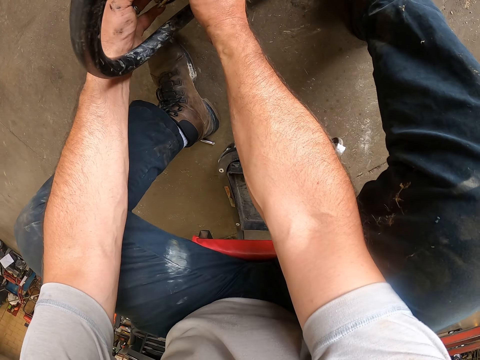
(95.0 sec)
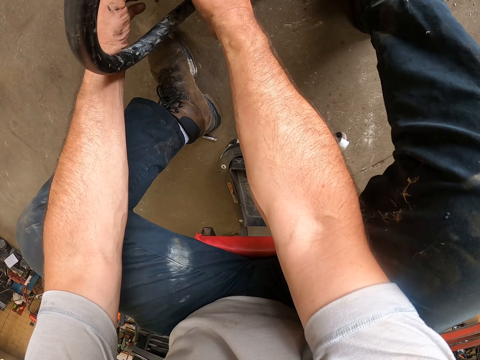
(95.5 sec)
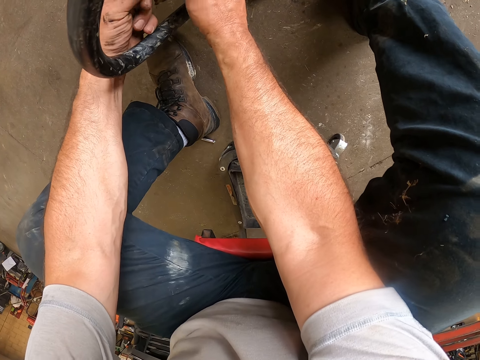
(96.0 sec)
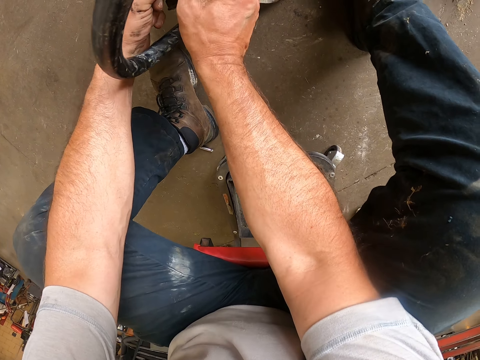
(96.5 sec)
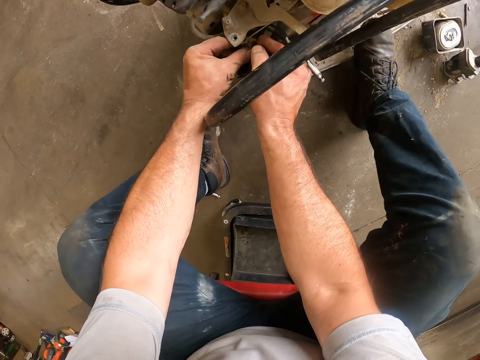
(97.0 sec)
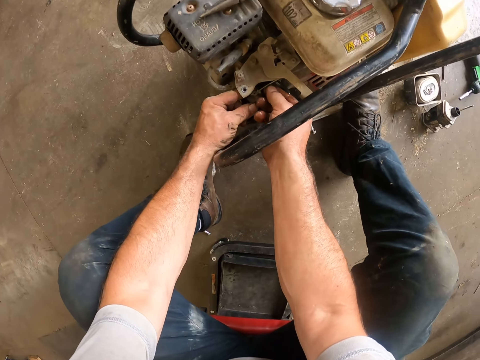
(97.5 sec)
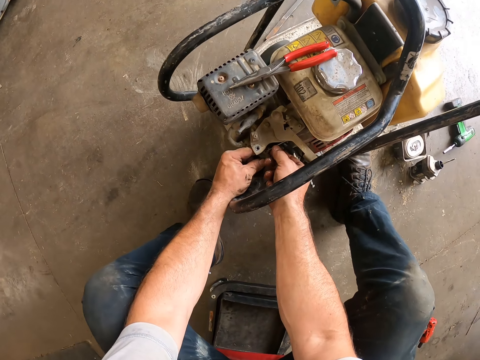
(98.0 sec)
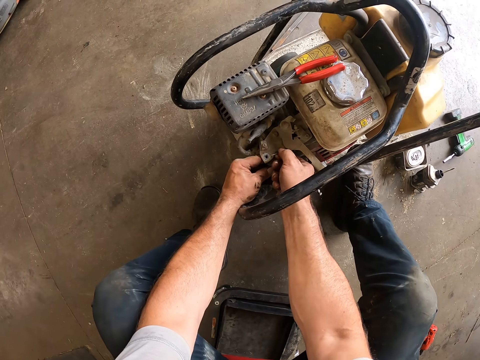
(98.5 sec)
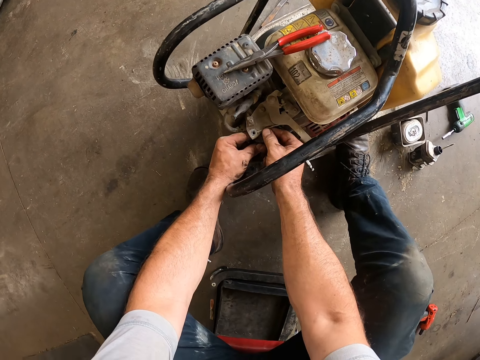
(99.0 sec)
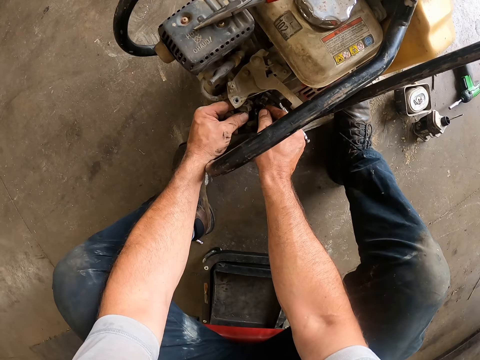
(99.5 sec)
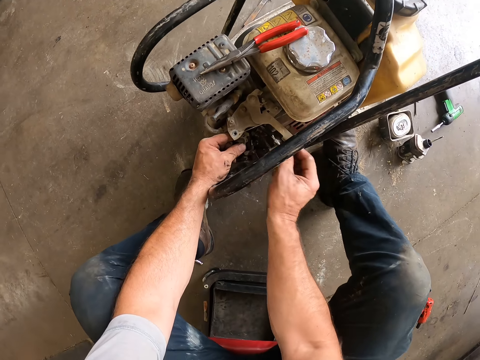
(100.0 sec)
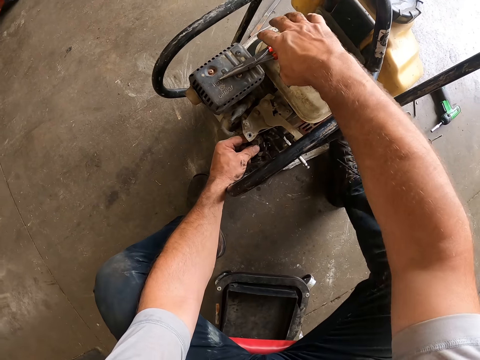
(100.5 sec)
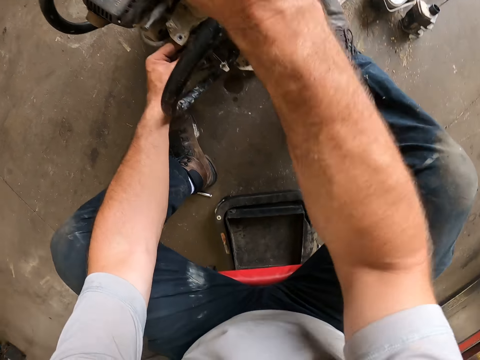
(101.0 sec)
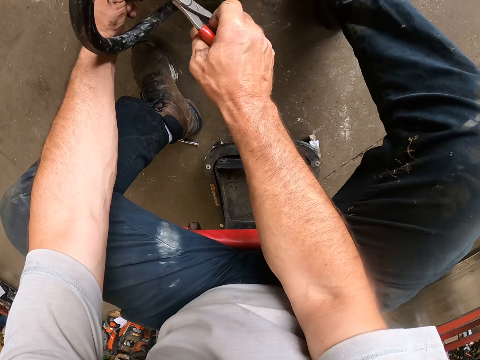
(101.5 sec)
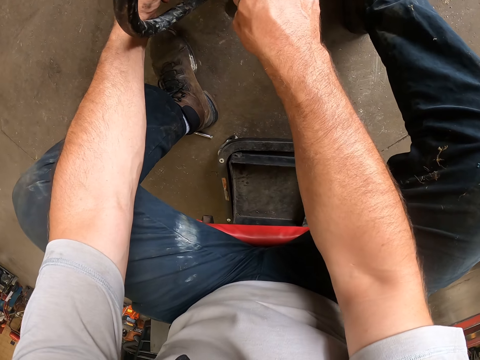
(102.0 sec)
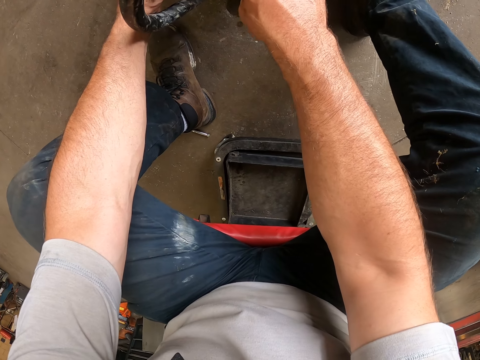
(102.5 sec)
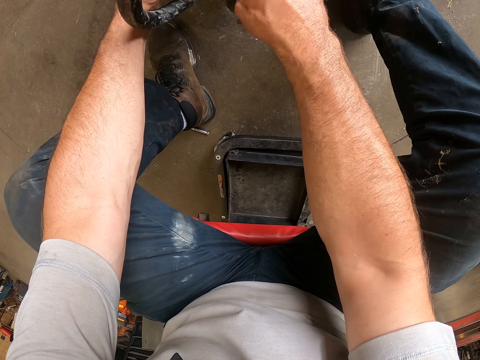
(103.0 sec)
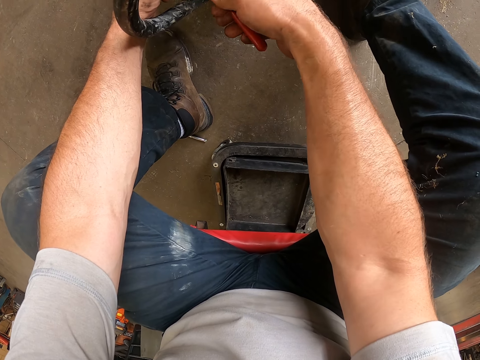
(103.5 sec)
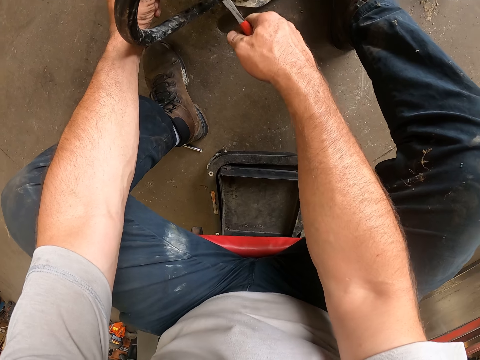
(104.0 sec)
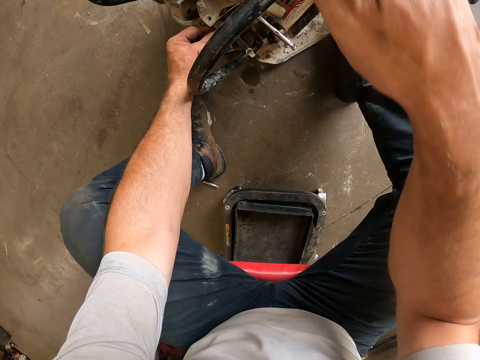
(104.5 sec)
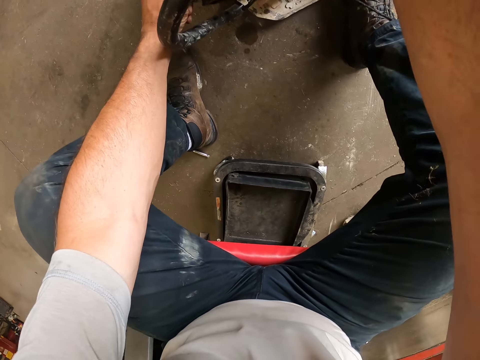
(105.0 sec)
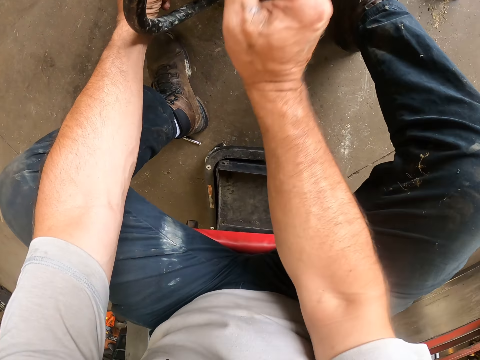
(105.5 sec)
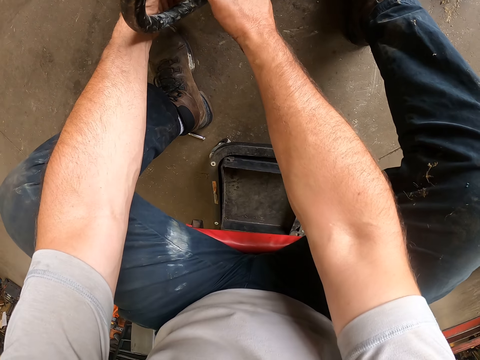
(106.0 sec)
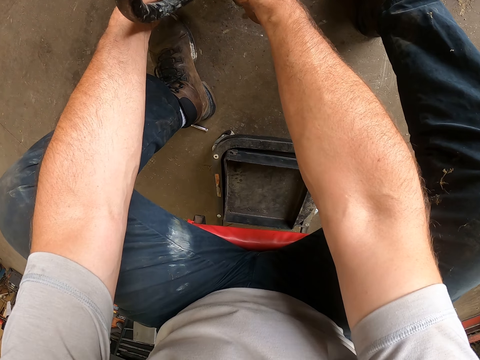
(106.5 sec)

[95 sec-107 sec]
The camera wearer holds something with both hands. He pulls his hand off something. He picks up the long nose pliers from the lawn mower with his right hand. He adjusts the screw on the carburetor with the long nose pliers. He holds something with the pliers. He pulls the pliers off something. He drops the long nose pliers on the lawn mower with his right hand.

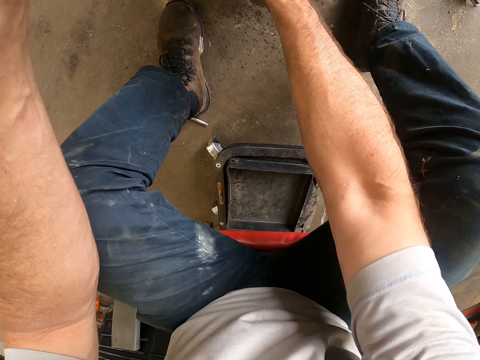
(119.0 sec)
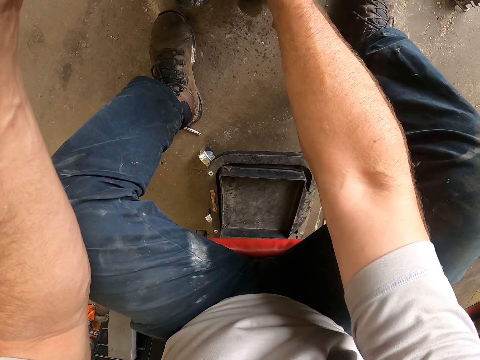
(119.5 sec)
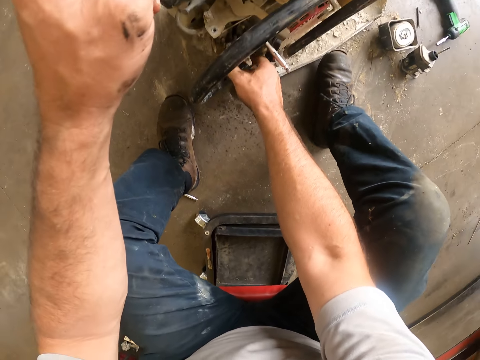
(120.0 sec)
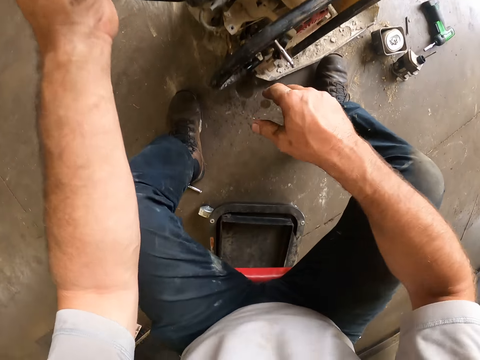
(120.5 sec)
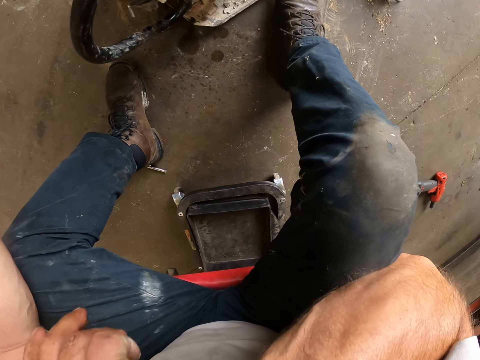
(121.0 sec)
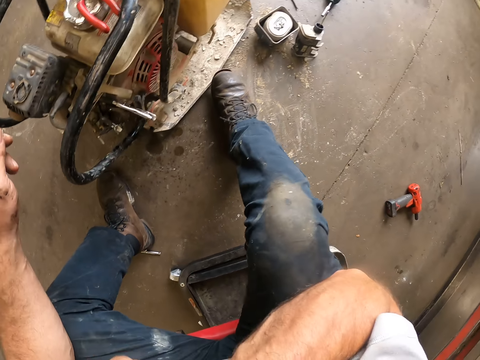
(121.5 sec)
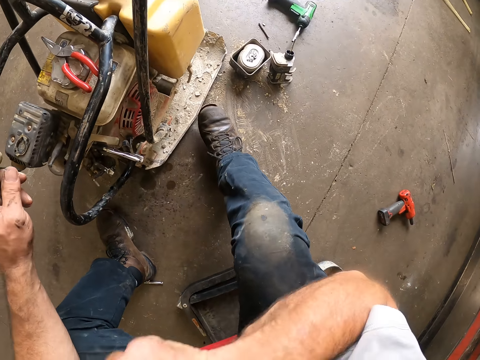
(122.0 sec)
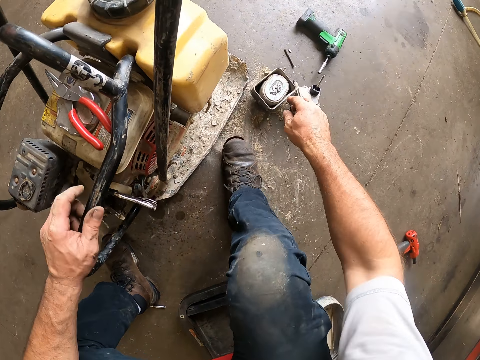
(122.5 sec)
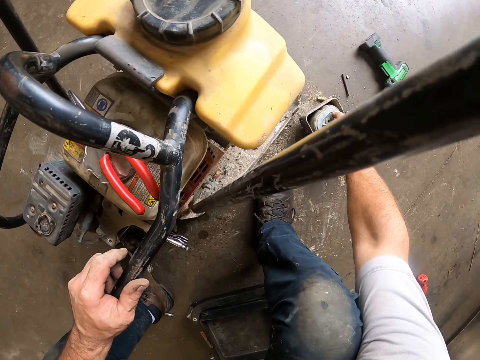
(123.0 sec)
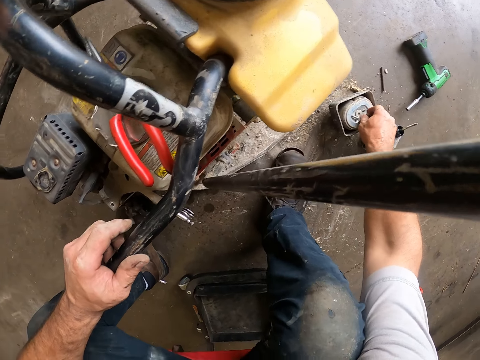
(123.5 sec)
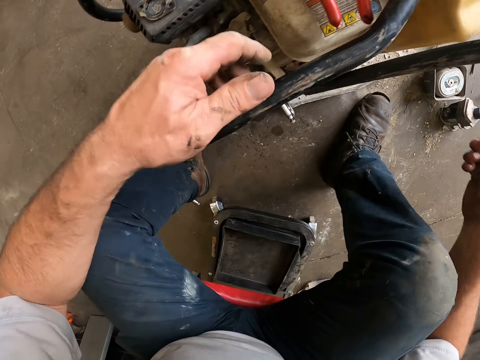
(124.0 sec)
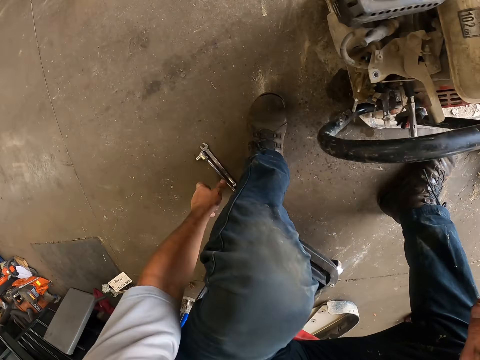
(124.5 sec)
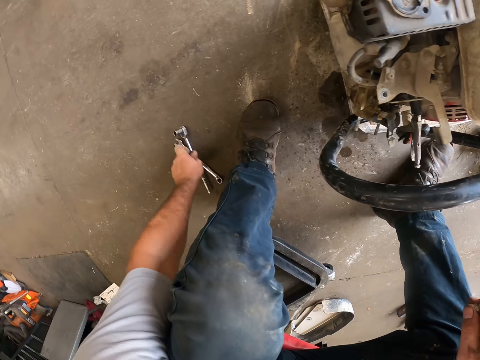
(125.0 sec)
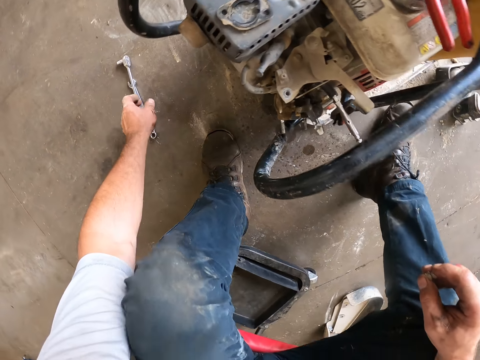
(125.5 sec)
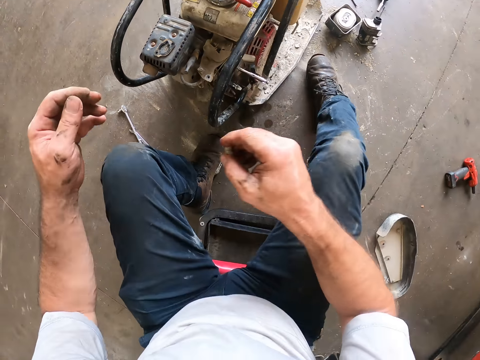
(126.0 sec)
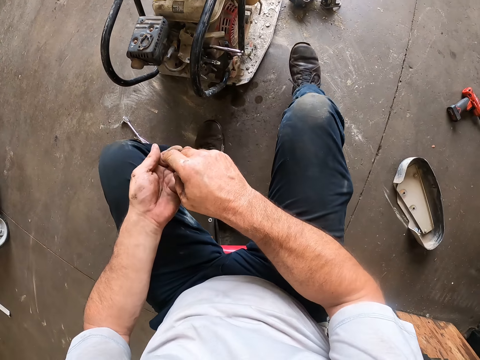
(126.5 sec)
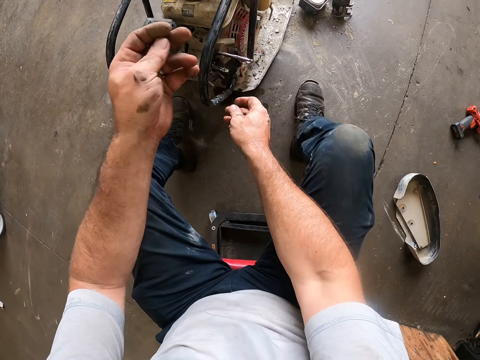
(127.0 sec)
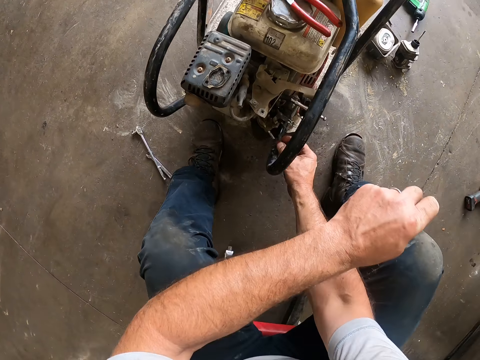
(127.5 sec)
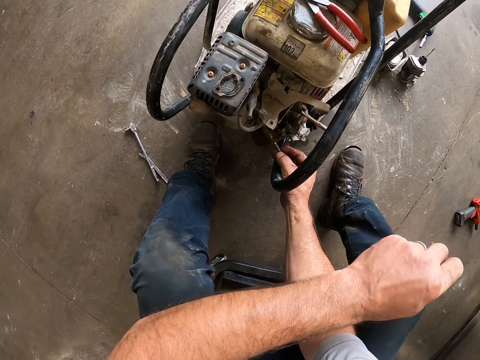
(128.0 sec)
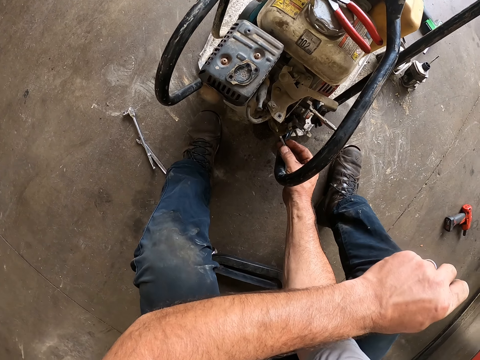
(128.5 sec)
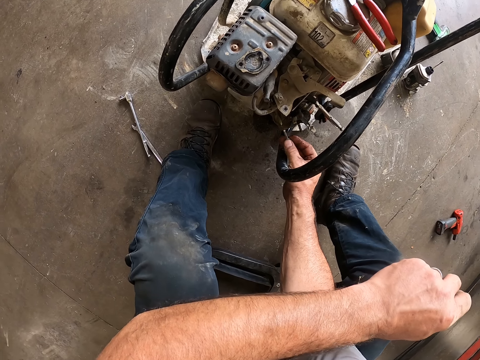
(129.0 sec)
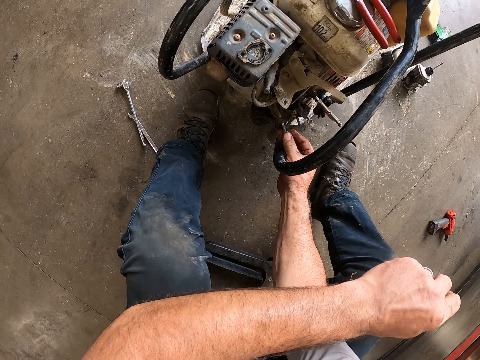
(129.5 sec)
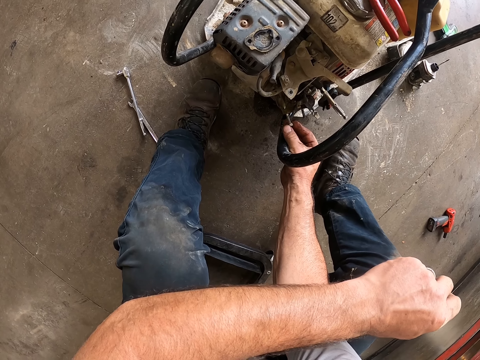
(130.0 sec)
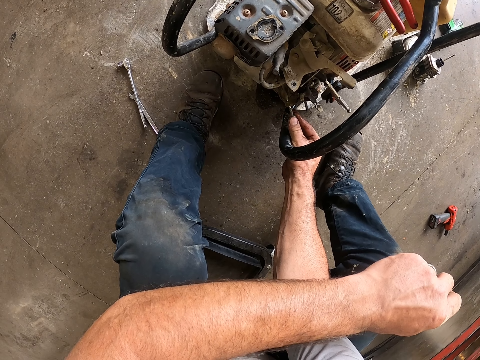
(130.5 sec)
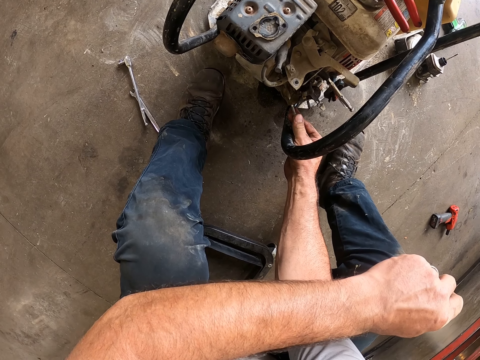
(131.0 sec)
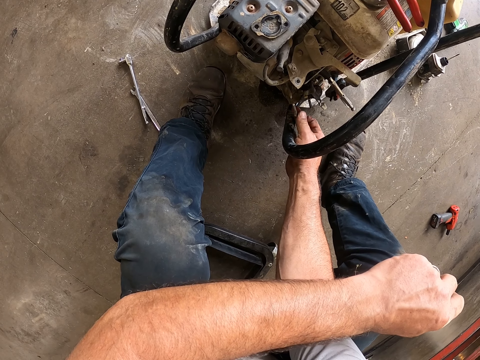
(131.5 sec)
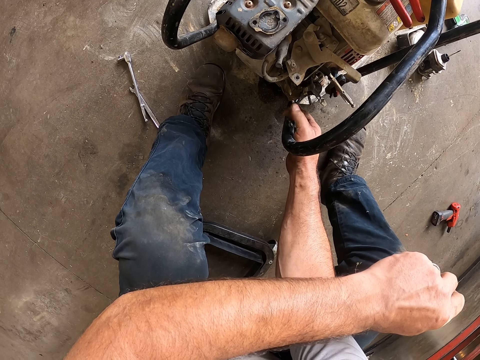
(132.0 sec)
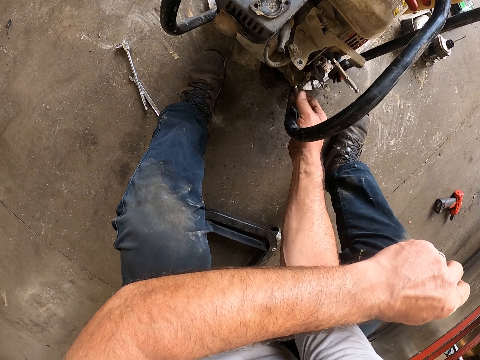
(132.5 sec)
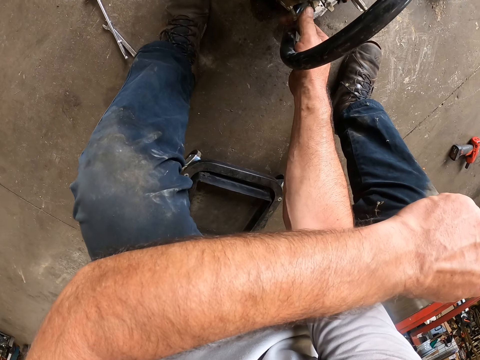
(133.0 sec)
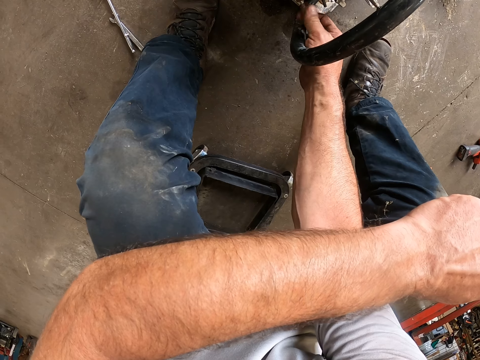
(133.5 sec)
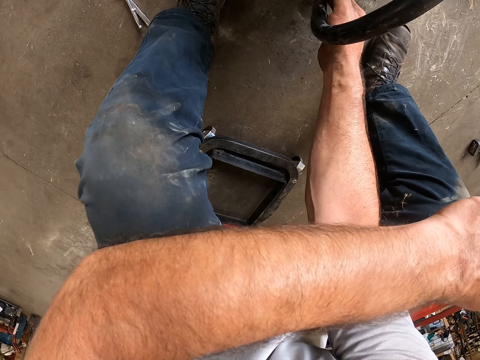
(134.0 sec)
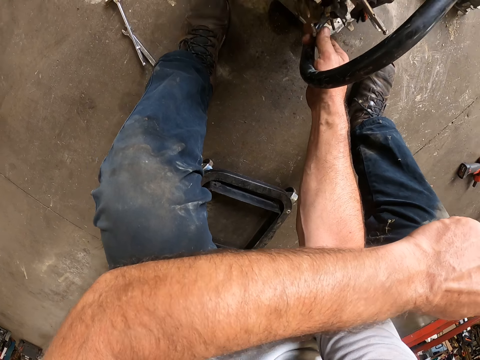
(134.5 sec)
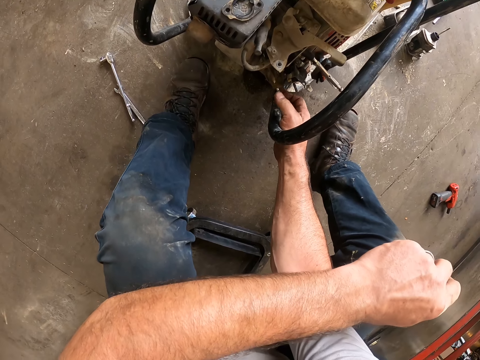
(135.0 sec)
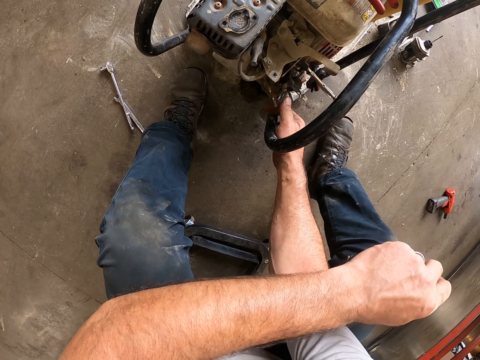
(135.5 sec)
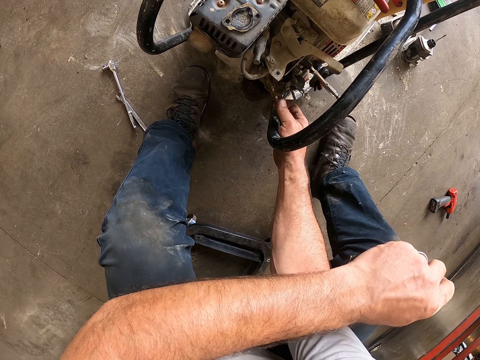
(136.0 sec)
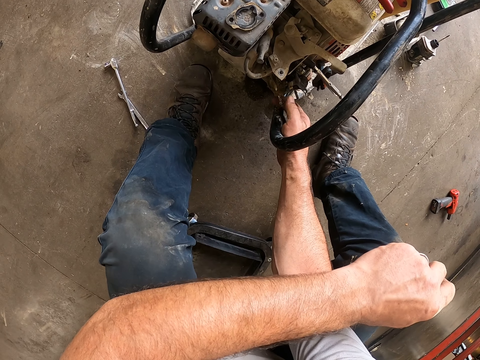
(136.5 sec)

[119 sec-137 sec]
The camera wearer pulls his hand off something. He scratches his face with his right hand. He picks up two bolts from a case with his right hand. He moves the spanners on the floor with his left hand. He puts the first bolt in his left hand with his right hand. He screws the second bolt in his right hand on the screw on the carburetor in the lawn mower.
